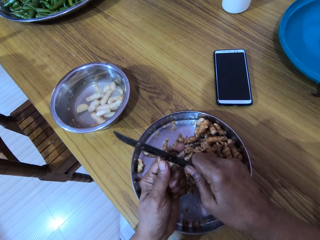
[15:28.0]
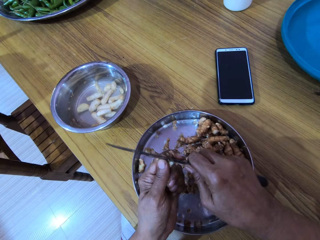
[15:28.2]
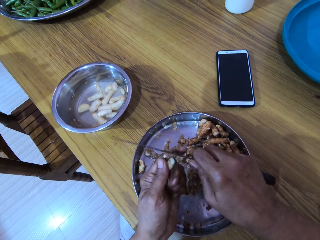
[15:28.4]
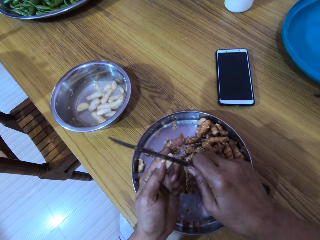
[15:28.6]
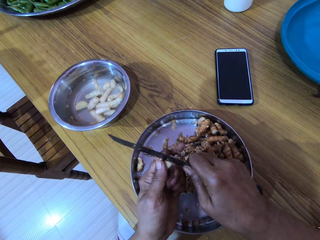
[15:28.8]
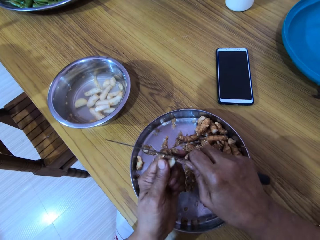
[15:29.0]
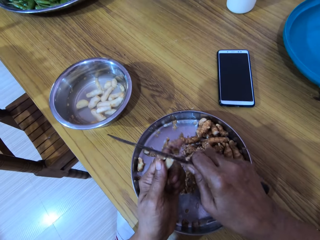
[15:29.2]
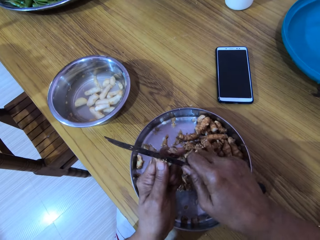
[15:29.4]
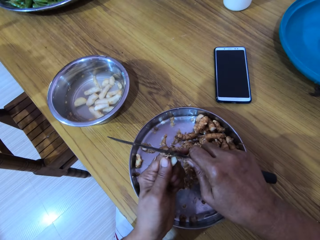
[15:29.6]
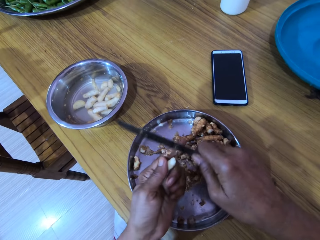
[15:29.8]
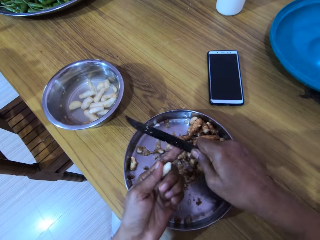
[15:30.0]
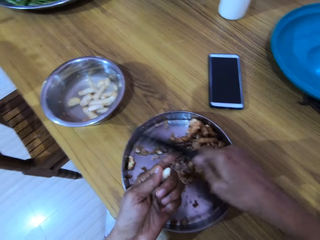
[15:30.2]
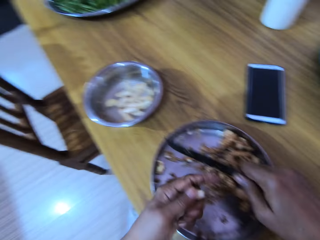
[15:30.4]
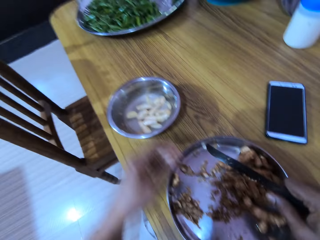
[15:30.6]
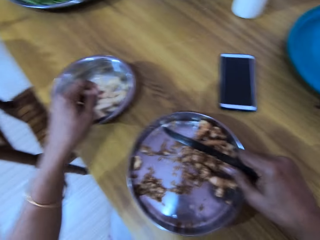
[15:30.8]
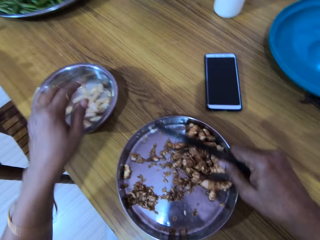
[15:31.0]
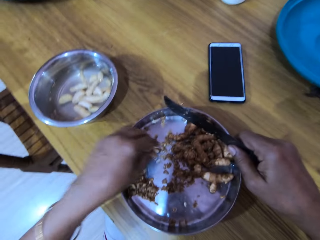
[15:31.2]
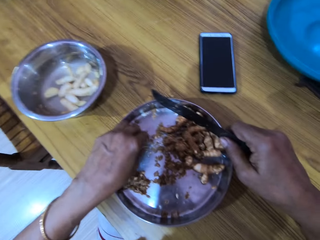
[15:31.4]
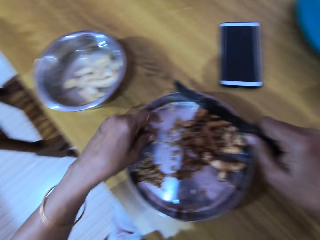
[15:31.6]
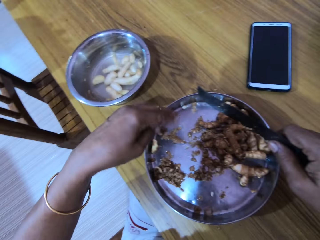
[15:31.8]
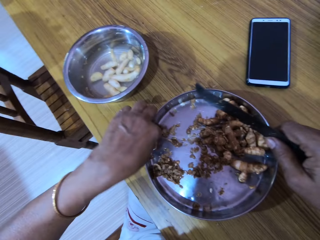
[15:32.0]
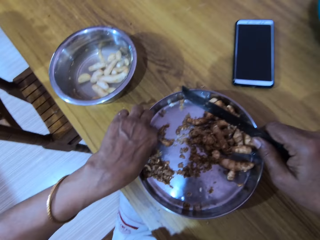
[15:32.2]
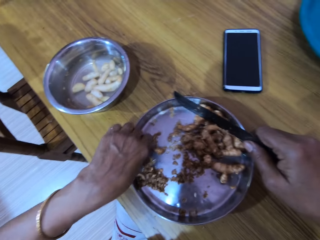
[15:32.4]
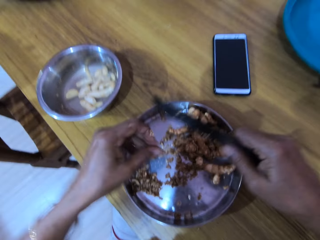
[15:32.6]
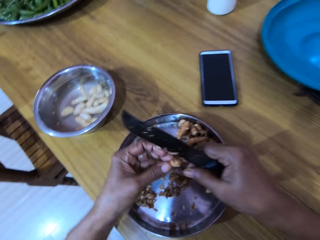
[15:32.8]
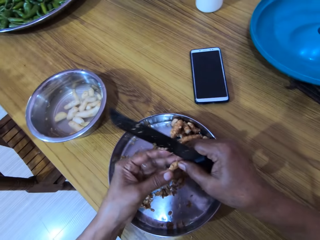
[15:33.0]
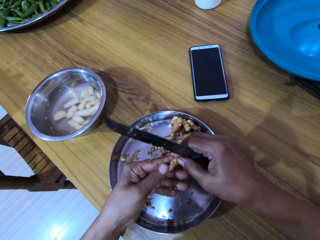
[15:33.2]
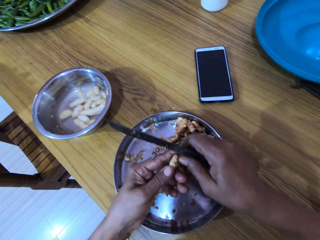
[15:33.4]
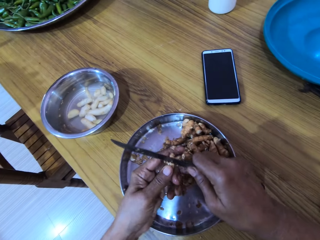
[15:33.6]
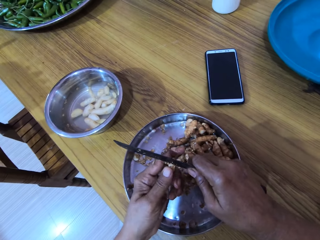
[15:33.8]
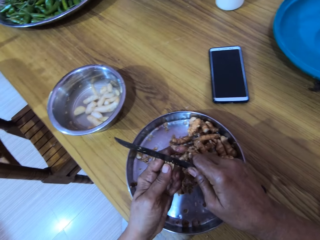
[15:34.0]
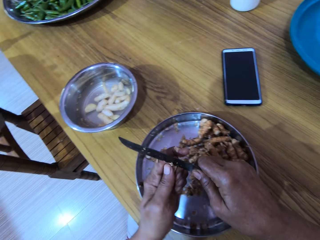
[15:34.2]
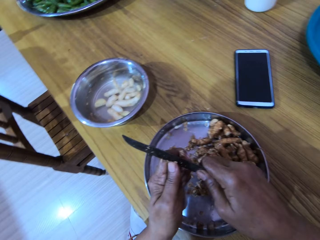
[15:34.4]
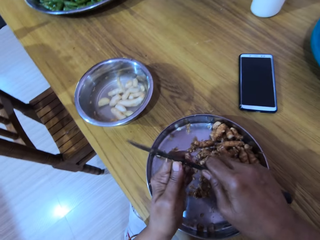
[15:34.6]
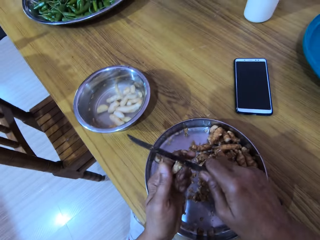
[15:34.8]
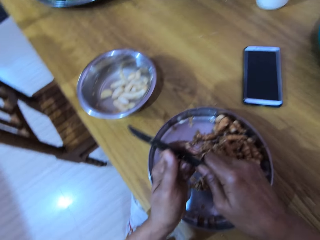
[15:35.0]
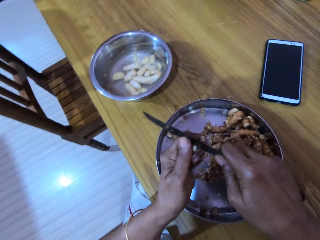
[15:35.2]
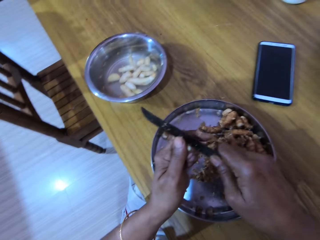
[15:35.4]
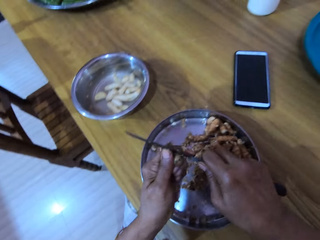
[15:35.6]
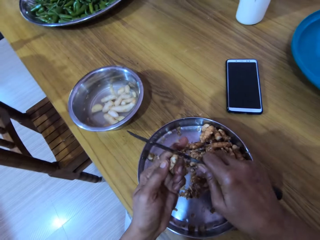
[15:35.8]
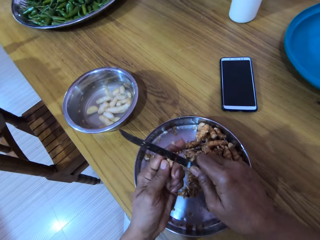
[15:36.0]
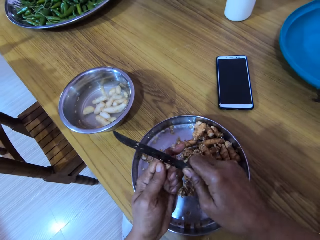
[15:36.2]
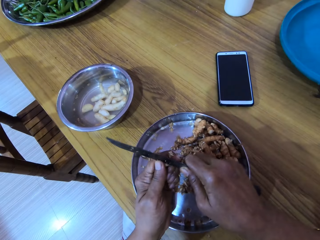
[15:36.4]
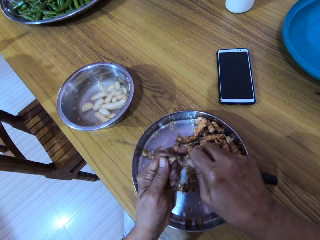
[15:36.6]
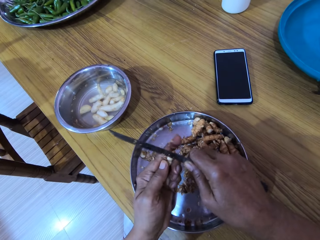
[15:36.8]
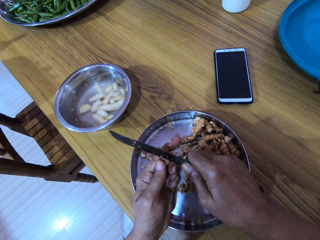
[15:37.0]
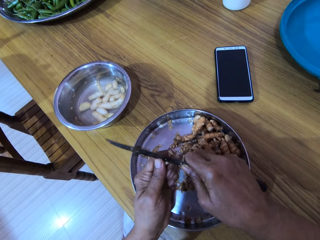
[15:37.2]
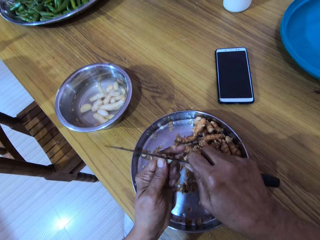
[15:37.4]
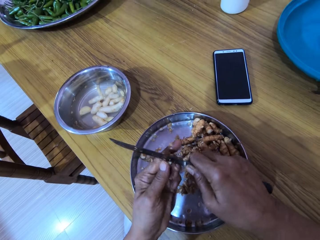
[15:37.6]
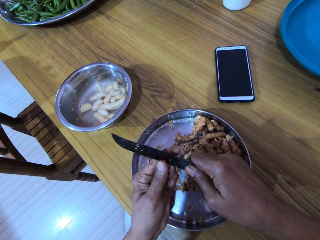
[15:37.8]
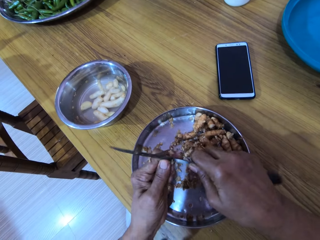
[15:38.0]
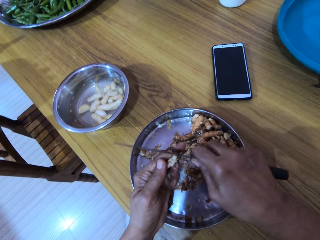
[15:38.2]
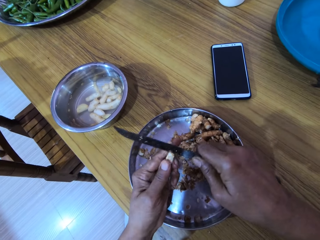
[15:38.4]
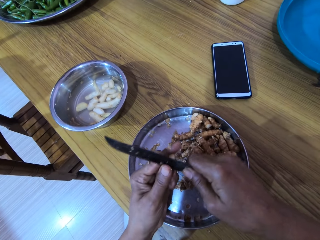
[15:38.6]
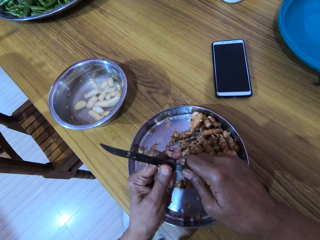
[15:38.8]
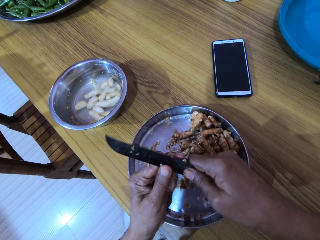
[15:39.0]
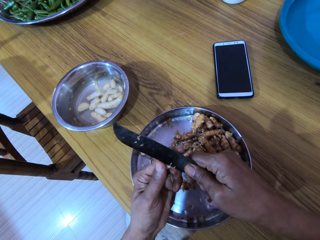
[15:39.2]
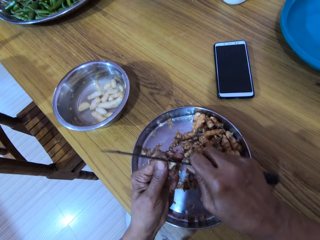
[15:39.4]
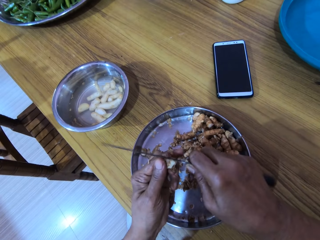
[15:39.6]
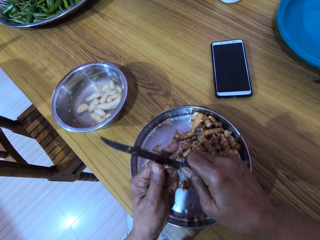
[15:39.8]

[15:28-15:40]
The camera wearer converses with the woman. She drops the ginger into the bowl with her left hand. She picks the ginger from the bowl with her left hand. She drops the ginger into the bowl with her left hand. She picks the ginger from the bowl with her left hand. She peels the ginger in her left hand with the knife in her right hand.

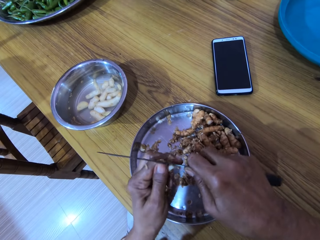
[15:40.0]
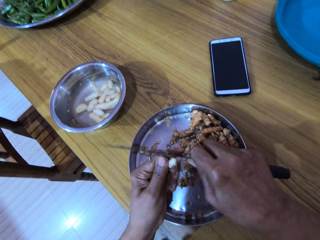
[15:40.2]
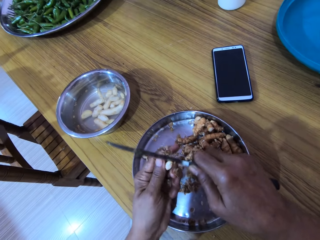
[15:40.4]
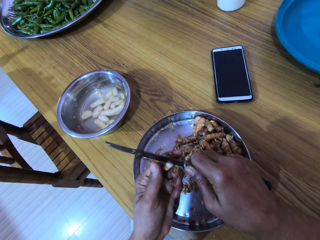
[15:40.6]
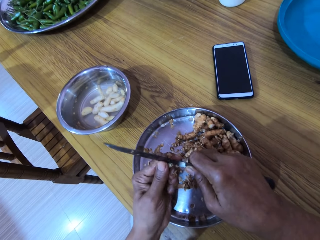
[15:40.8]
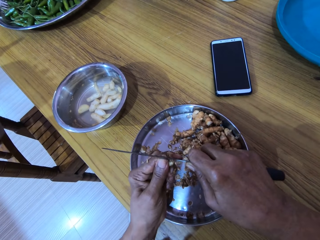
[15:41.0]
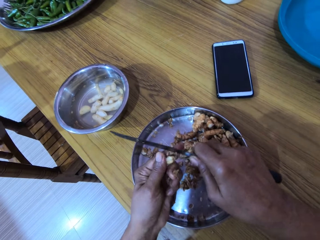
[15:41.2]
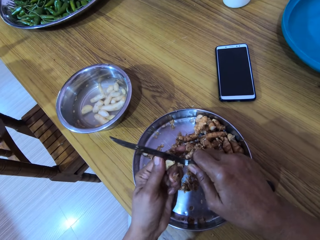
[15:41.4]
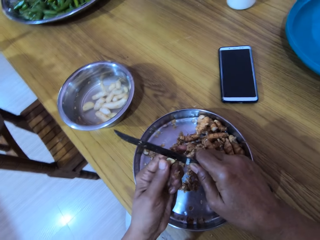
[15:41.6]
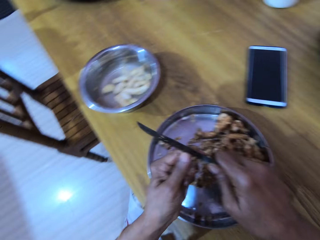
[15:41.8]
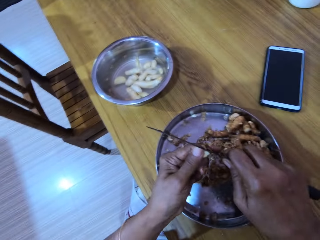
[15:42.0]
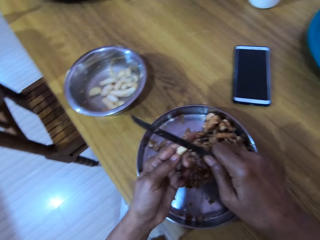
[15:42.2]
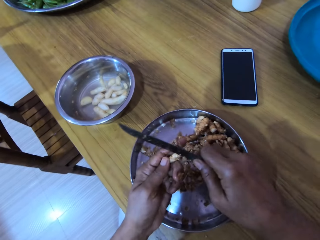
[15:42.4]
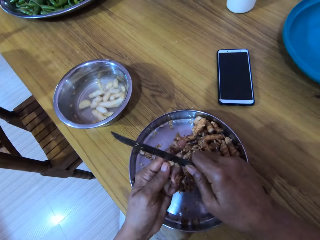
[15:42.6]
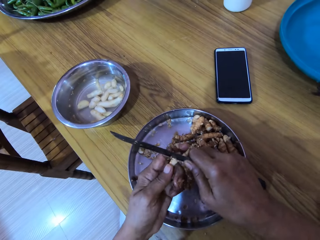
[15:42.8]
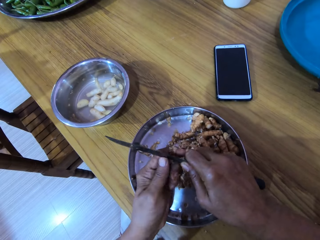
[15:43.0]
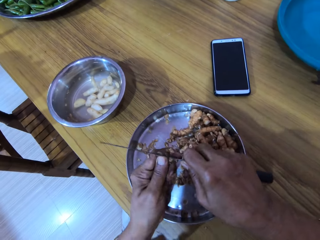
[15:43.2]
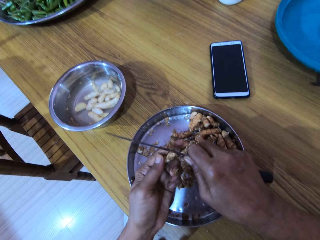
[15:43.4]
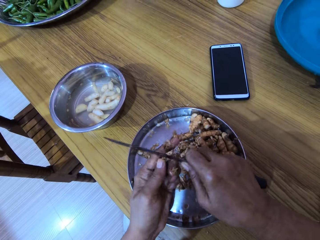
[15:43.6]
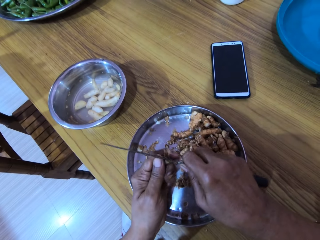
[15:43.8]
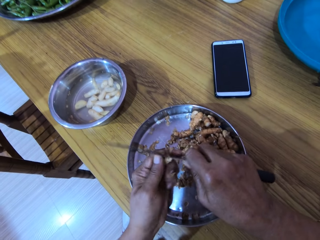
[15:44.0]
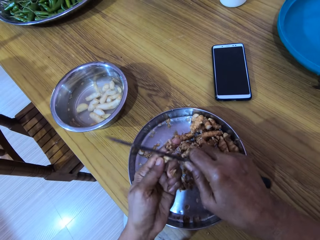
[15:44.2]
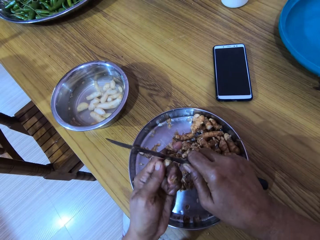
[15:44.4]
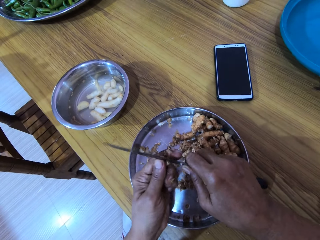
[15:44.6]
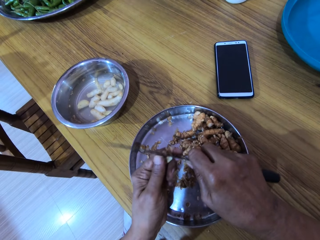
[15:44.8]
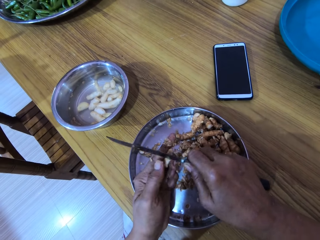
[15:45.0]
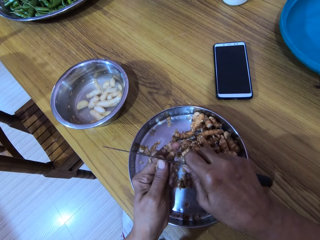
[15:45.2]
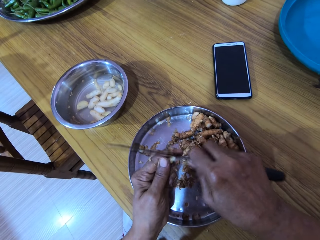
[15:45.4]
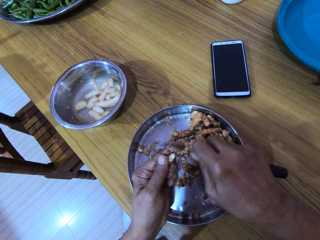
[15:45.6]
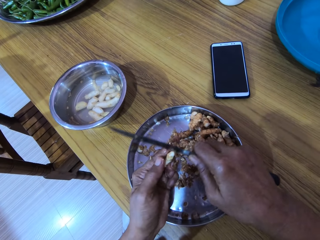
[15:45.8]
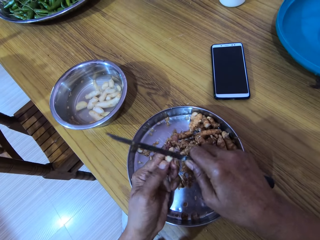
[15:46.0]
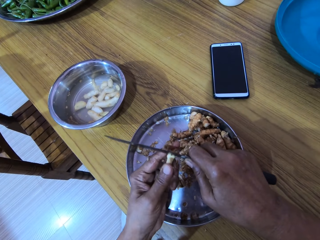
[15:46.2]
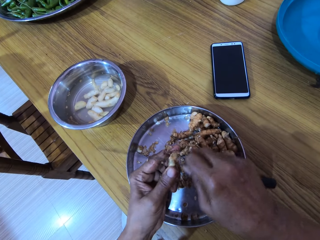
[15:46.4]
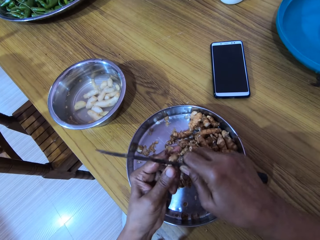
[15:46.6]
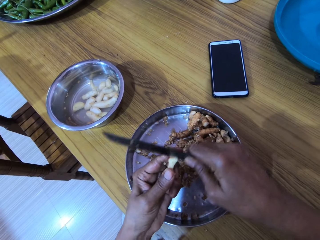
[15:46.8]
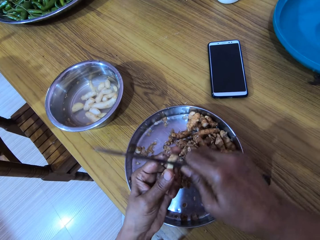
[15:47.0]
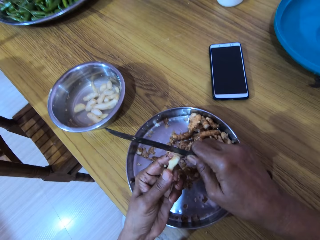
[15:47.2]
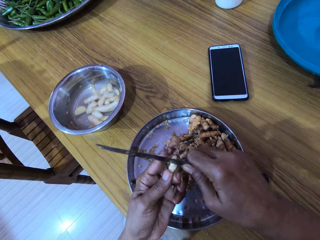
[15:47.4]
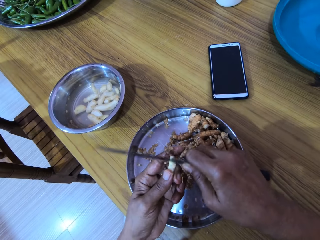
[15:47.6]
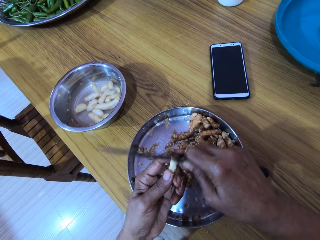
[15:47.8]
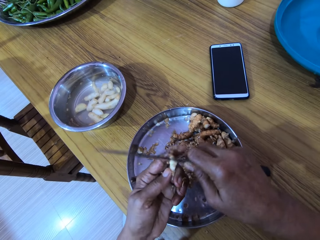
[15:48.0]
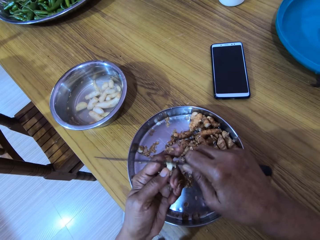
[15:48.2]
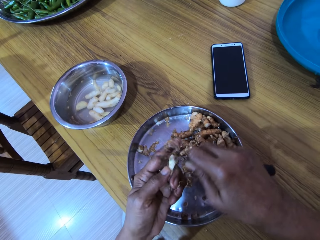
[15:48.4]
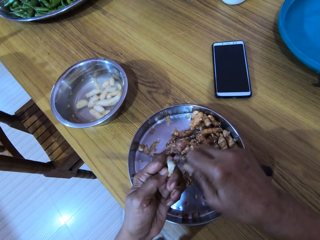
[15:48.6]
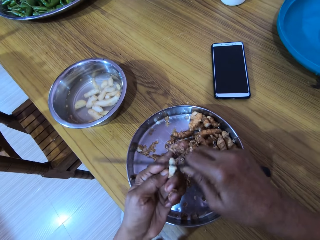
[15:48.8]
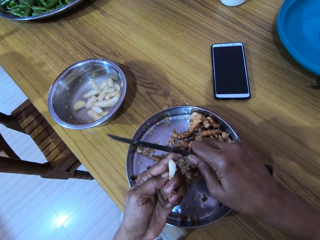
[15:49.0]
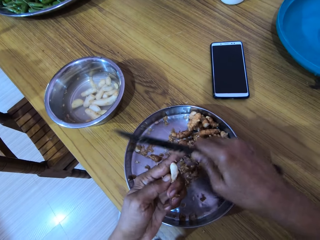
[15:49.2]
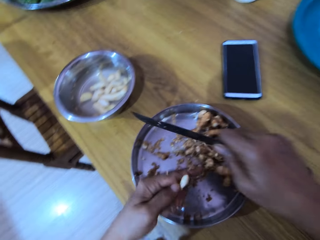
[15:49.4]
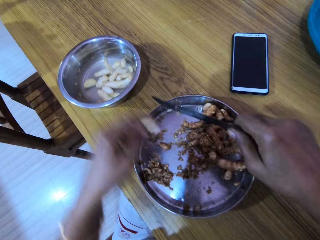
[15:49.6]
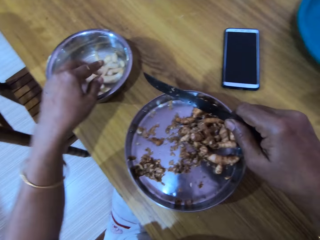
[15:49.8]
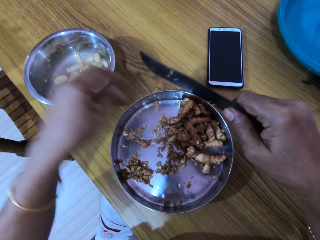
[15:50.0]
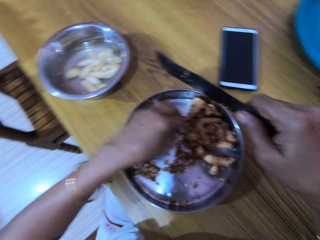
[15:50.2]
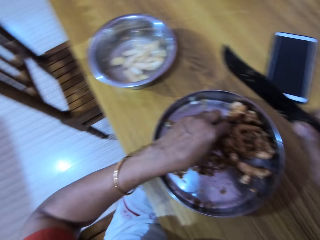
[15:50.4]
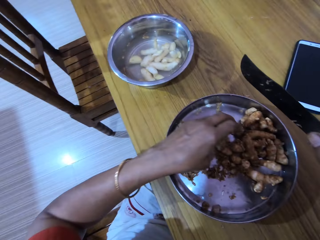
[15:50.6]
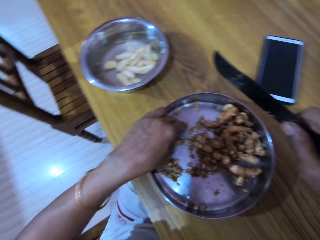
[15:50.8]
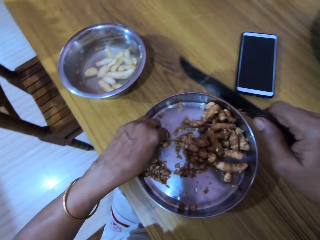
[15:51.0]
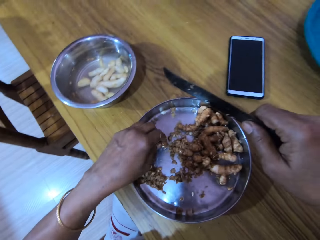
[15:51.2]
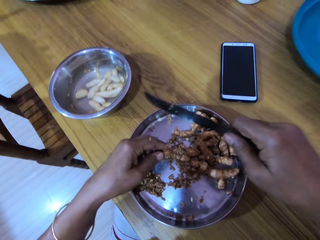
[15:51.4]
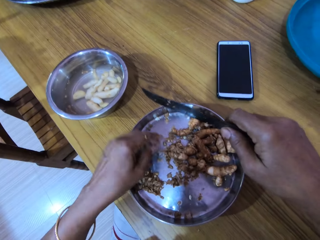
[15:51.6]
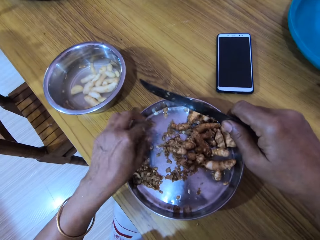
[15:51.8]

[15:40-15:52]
The camera wearer drops the ginger into the bowl with her left hand. She picks the ginger from the bowl with her left hand.
